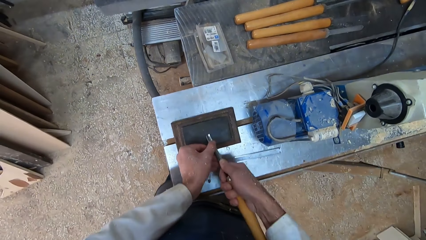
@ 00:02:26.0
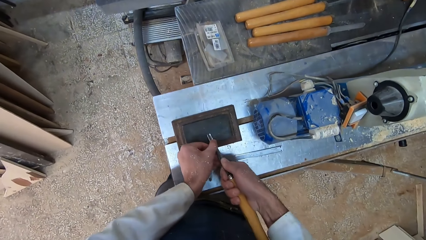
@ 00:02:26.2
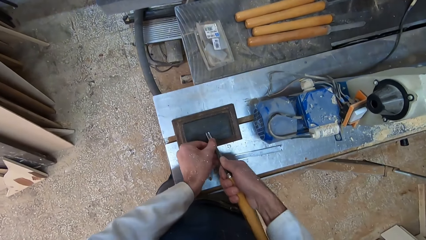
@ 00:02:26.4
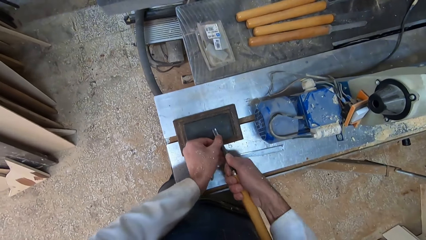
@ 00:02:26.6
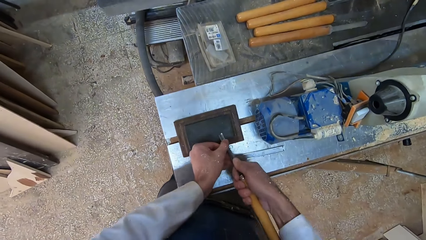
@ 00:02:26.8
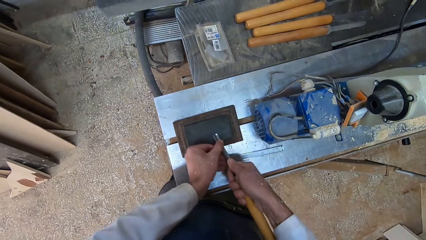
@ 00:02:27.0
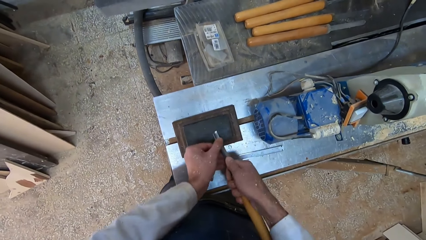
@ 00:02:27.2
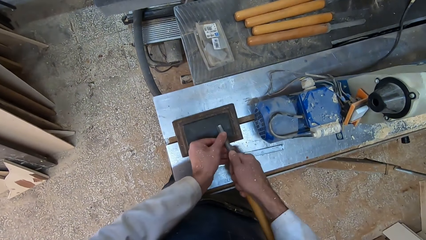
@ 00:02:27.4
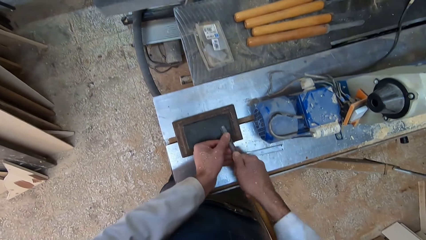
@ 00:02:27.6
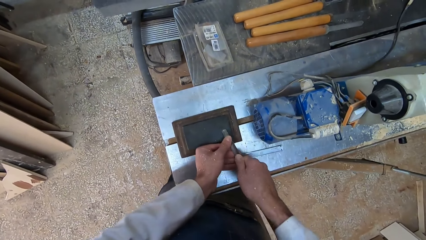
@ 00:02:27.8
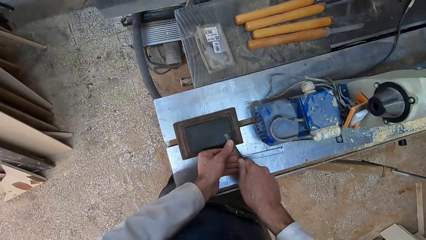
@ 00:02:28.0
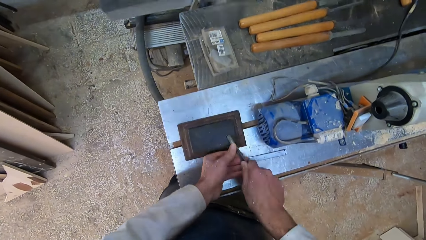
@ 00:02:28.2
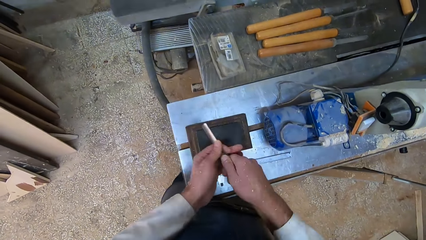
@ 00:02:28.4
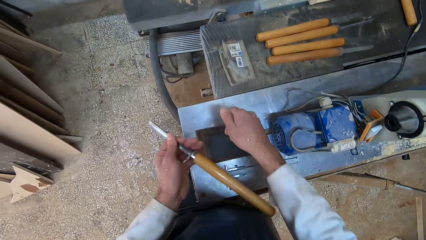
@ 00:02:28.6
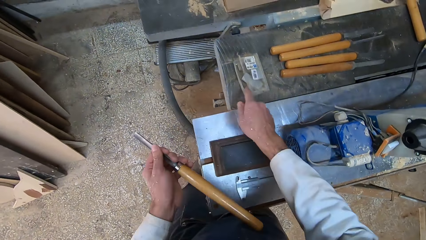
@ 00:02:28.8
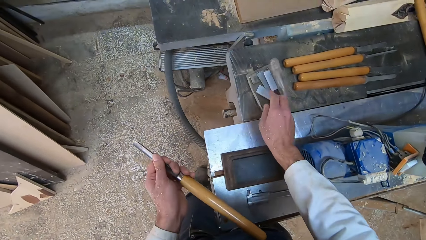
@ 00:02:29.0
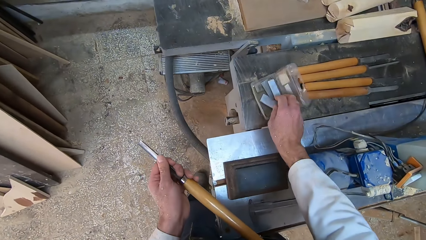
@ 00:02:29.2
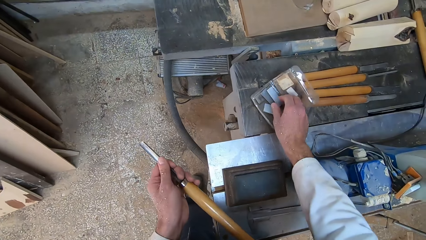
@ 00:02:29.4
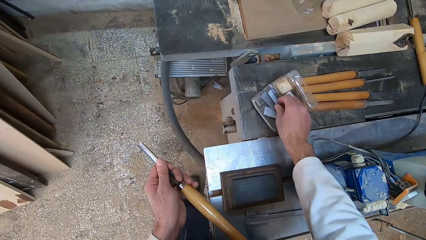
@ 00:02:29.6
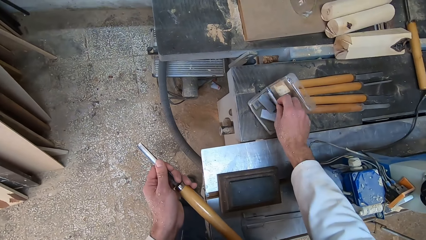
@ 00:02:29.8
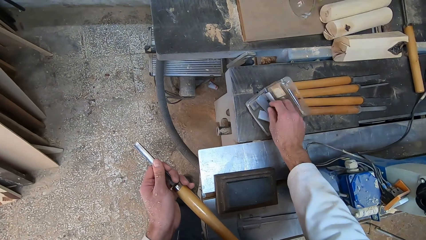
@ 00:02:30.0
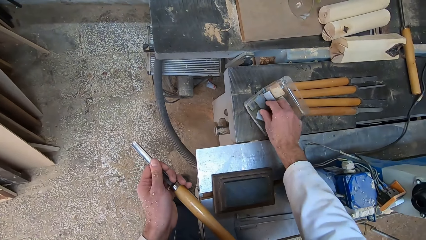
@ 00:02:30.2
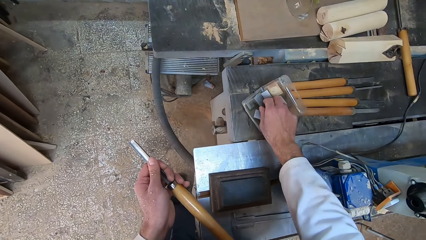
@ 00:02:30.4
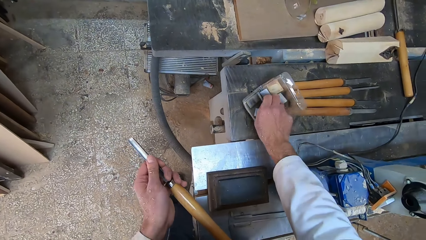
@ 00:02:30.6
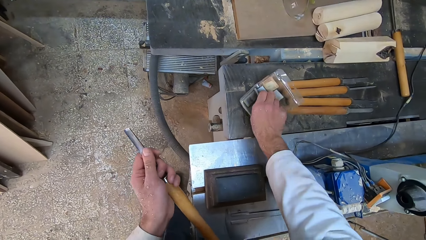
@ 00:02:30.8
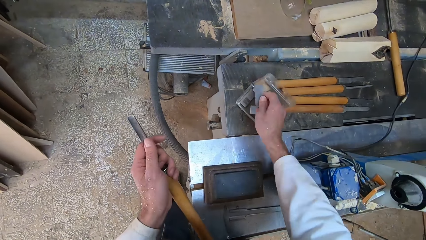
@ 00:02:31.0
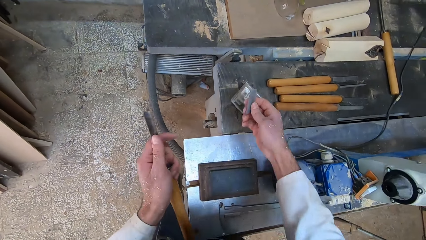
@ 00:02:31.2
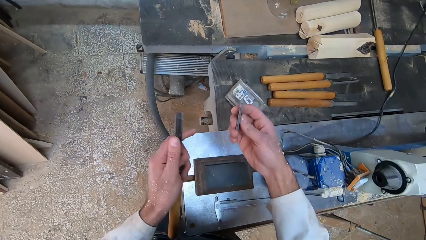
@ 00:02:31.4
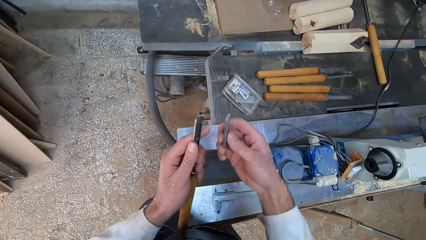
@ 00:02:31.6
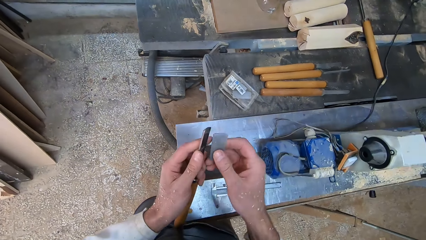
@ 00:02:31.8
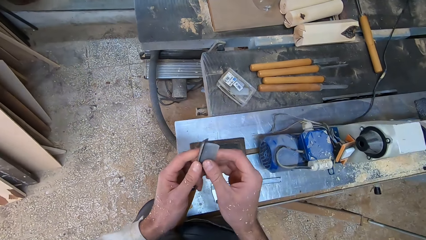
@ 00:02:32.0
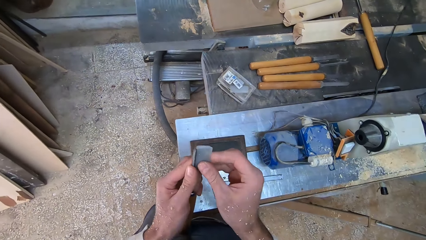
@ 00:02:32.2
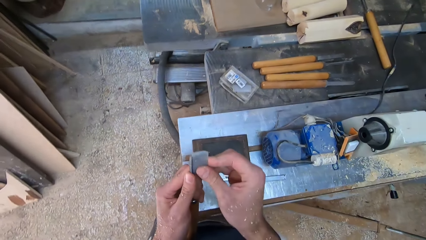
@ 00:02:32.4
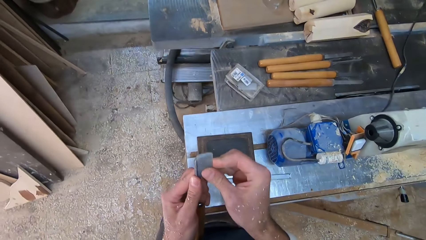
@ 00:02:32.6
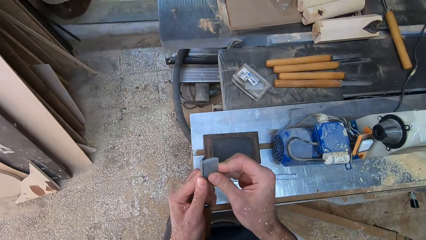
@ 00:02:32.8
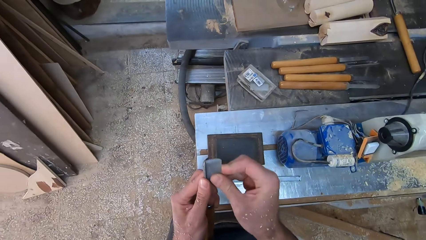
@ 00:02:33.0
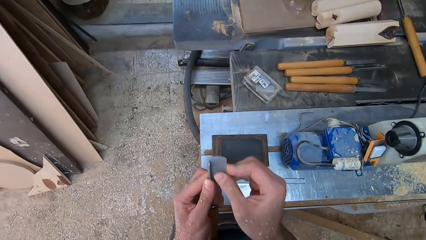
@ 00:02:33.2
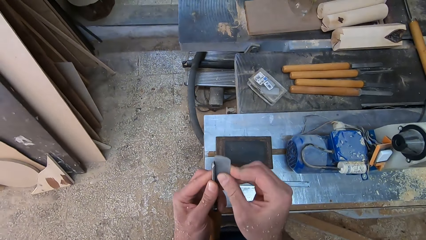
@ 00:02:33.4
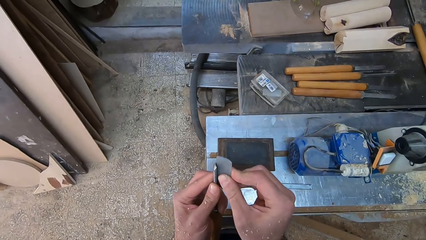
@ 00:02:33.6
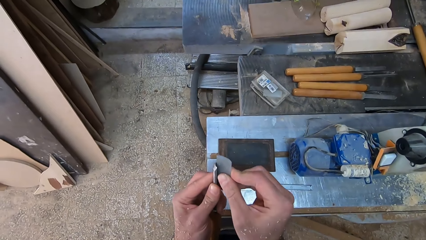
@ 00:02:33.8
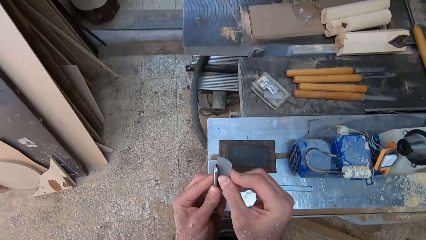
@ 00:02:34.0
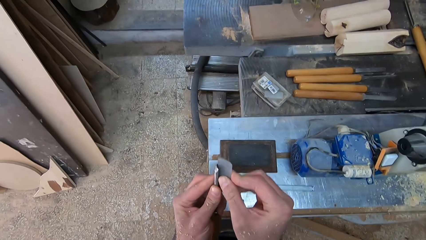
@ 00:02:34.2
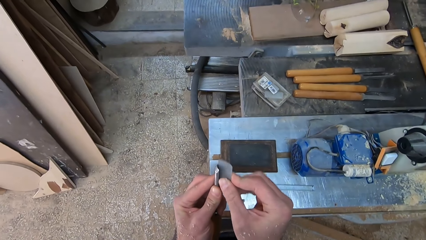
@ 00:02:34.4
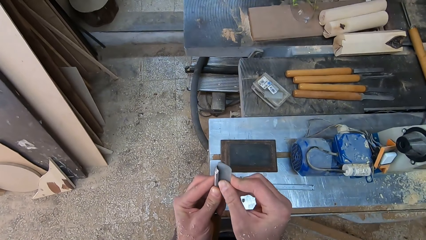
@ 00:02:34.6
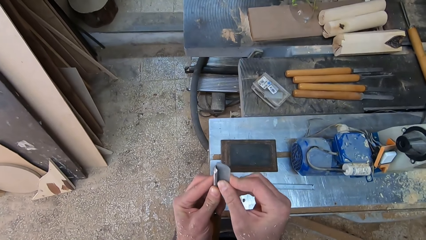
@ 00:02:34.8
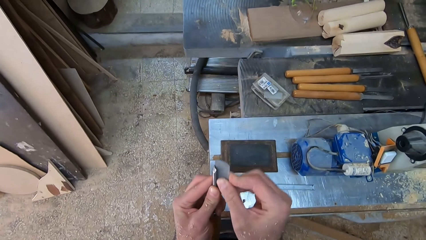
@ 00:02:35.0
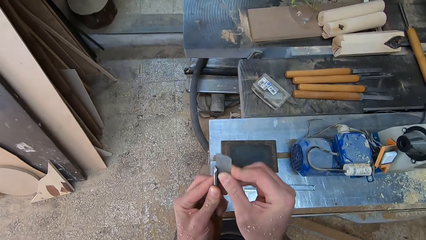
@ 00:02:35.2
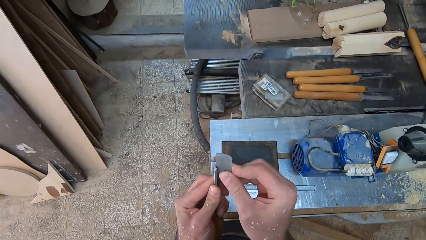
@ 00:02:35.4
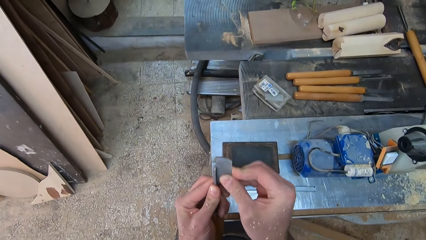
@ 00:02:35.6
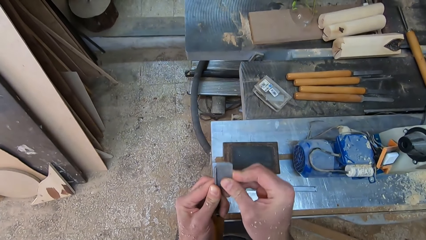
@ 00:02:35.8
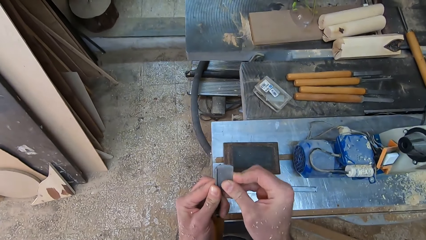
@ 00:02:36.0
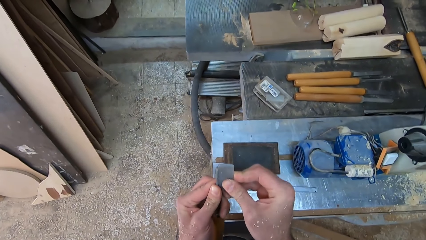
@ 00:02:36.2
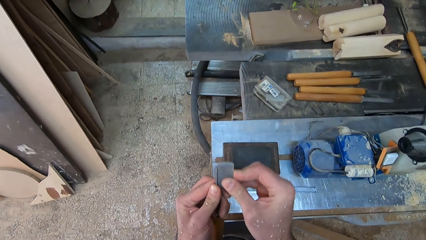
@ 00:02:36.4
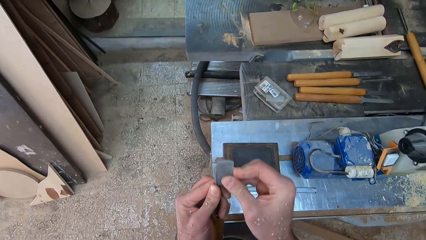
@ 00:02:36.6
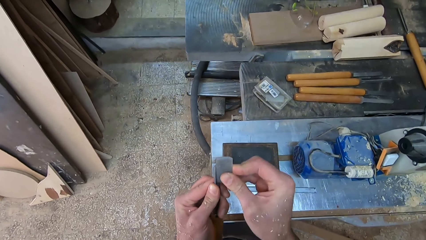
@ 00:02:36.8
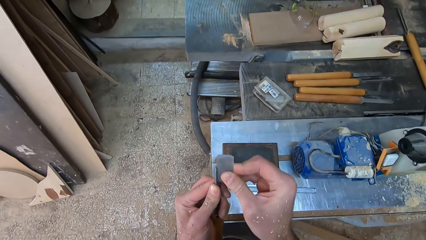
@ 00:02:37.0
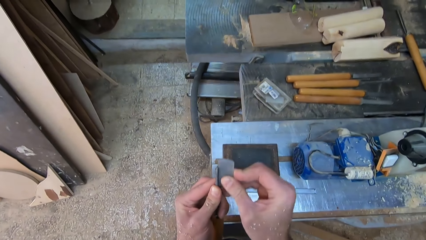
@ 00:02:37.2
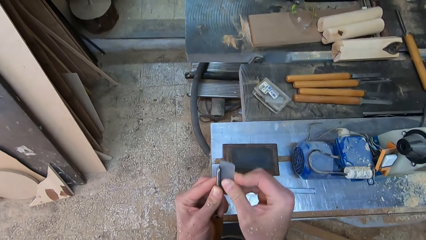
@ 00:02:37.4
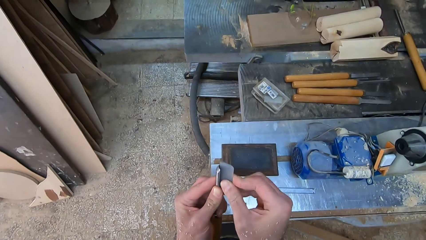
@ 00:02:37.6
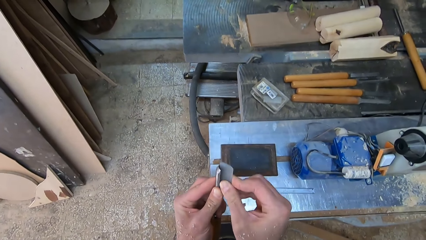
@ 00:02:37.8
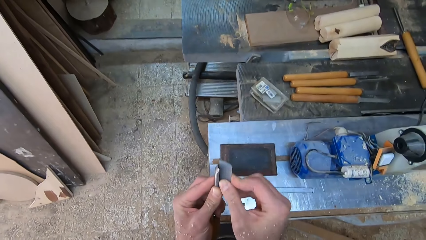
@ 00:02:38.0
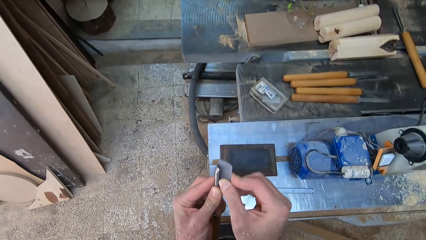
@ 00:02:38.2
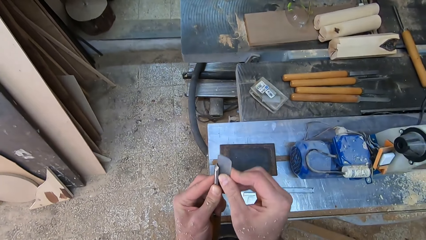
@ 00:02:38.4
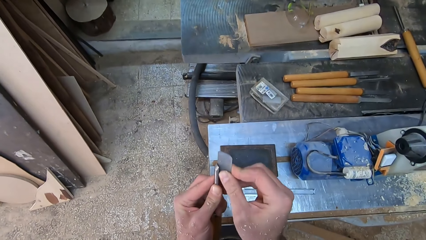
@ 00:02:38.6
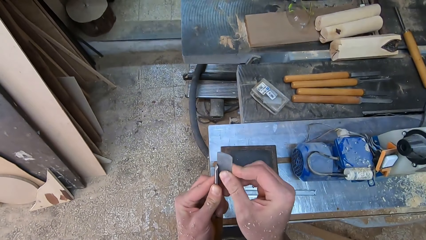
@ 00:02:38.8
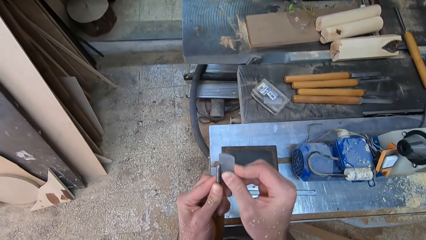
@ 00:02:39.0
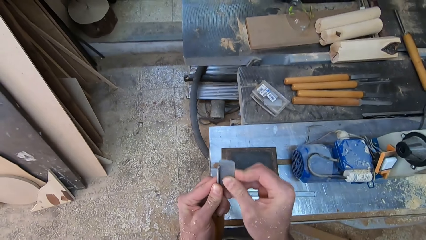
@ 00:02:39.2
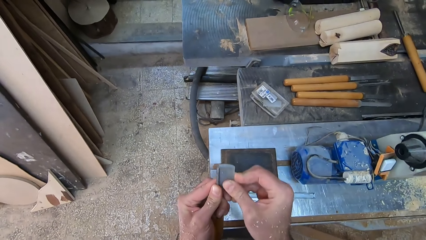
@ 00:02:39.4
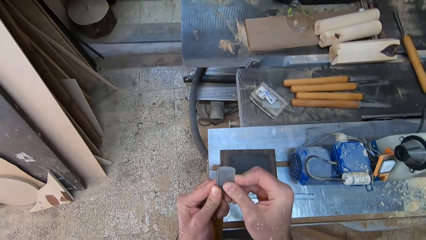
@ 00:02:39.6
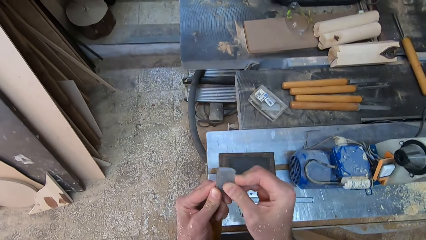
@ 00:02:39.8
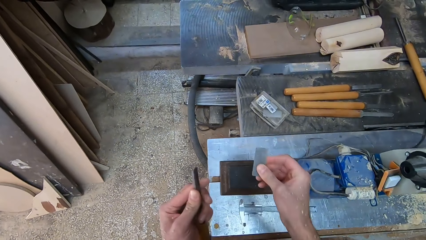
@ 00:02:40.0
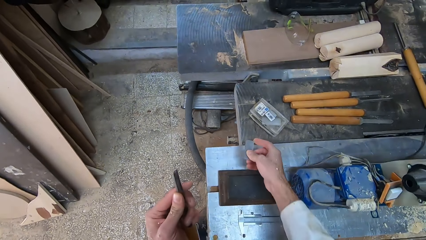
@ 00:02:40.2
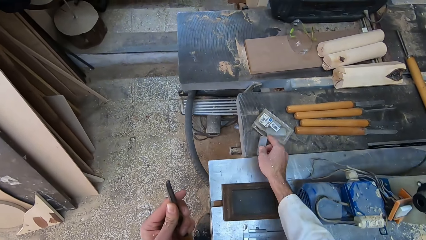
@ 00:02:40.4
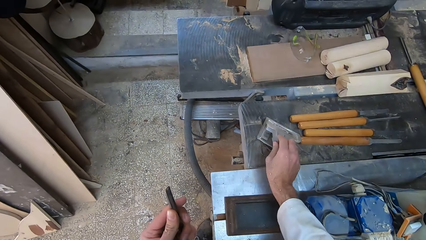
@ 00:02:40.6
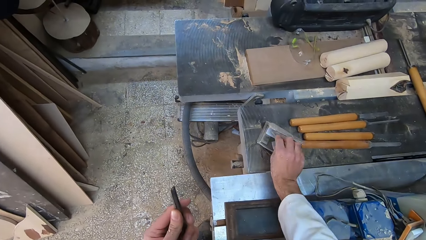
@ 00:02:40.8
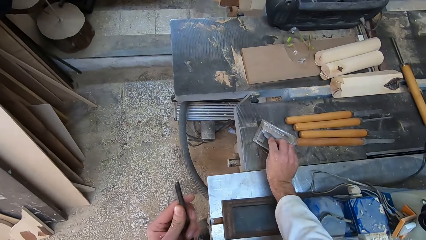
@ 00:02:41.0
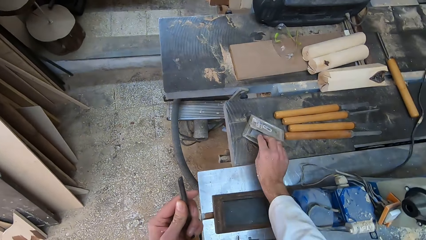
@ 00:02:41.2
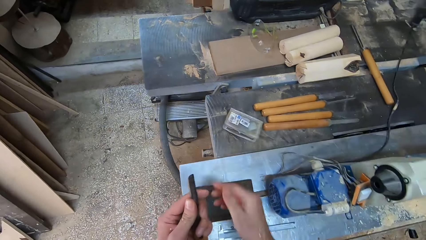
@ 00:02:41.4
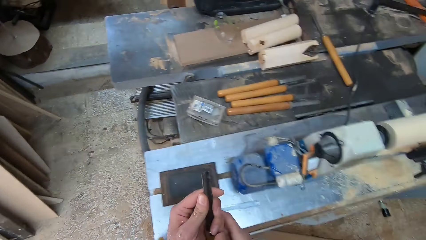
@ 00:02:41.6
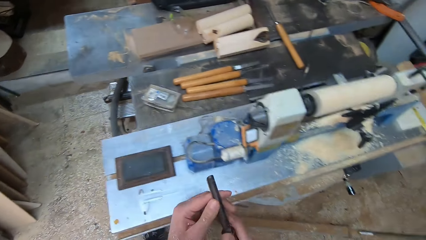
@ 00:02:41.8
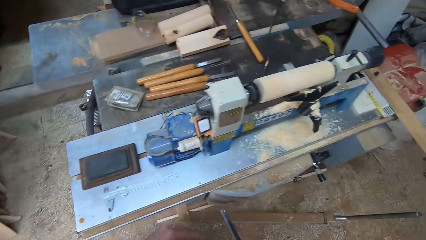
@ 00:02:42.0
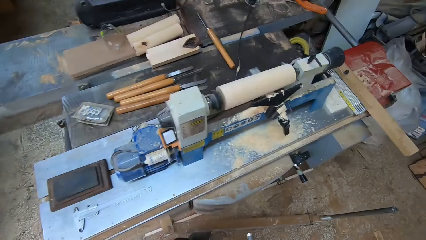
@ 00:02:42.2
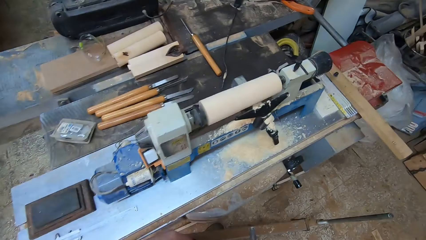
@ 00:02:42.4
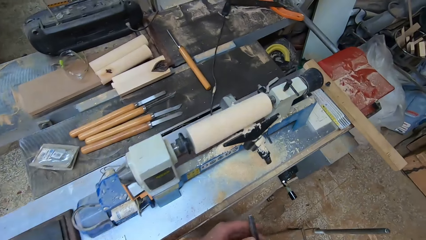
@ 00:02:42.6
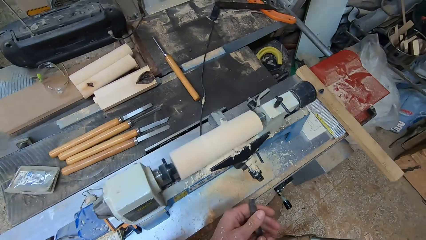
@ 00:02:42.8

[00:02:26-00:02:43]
The camera wearer holds the second gouge in his left hand. He picks up a metal from a box with his right hand. He sharpens the second gouge with the metal. He drops the metal in the box with his right hand. He holds the second gouge in both hands.
